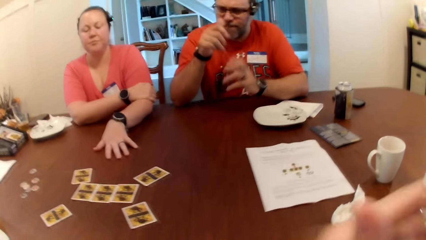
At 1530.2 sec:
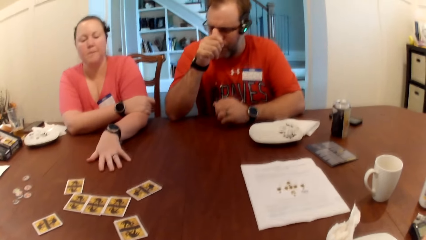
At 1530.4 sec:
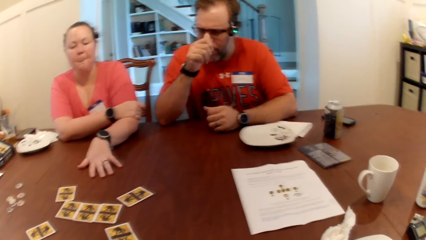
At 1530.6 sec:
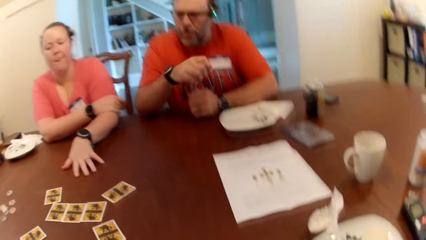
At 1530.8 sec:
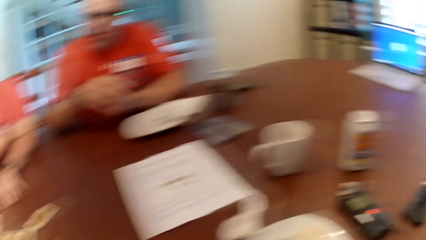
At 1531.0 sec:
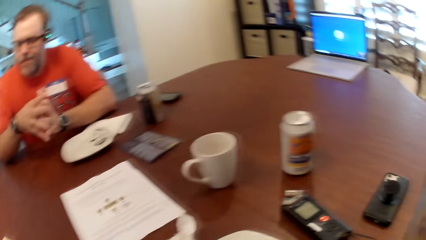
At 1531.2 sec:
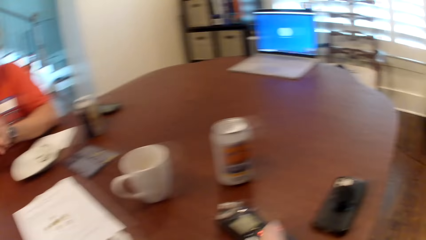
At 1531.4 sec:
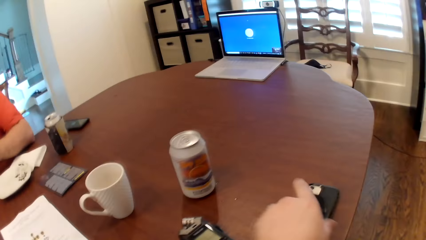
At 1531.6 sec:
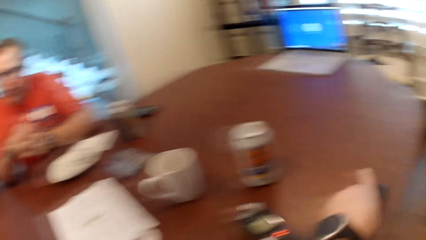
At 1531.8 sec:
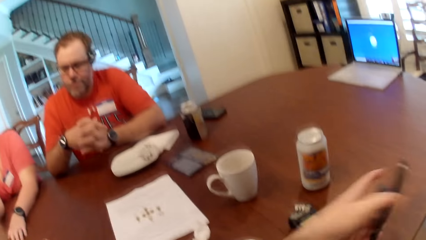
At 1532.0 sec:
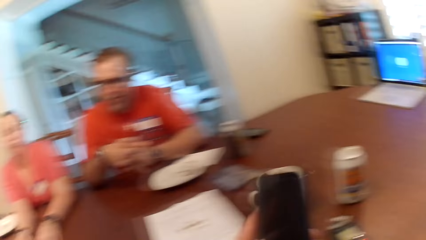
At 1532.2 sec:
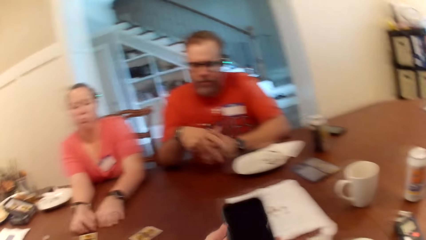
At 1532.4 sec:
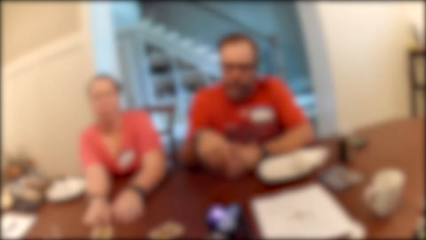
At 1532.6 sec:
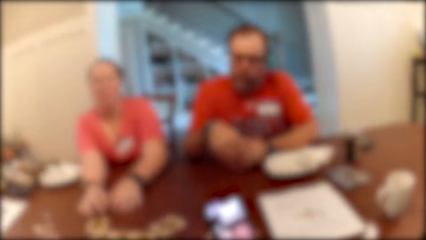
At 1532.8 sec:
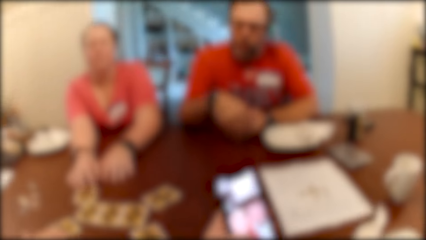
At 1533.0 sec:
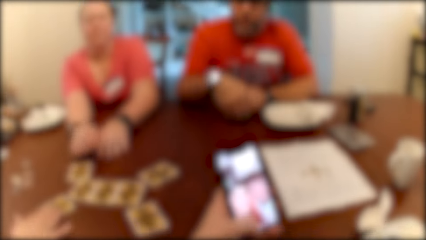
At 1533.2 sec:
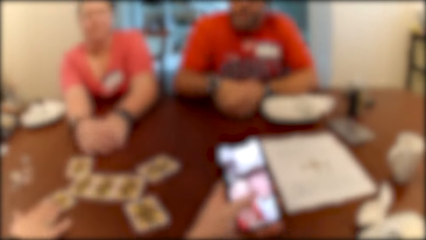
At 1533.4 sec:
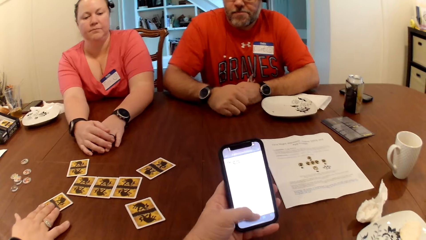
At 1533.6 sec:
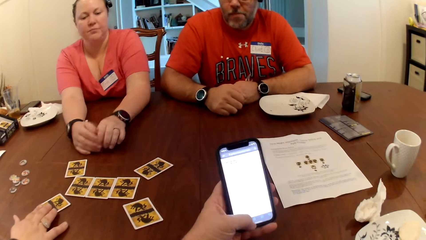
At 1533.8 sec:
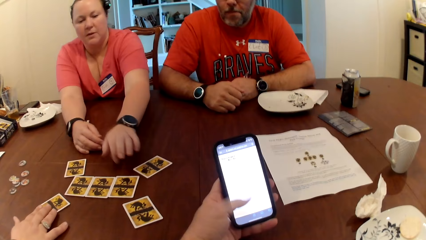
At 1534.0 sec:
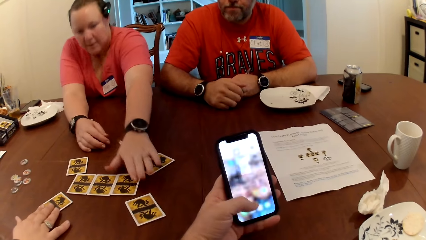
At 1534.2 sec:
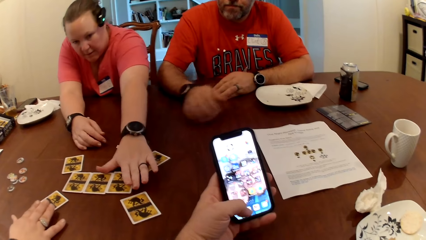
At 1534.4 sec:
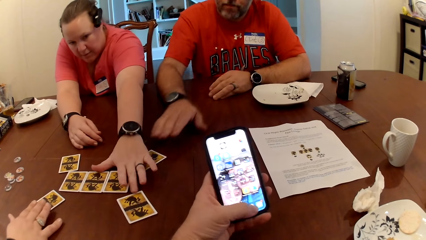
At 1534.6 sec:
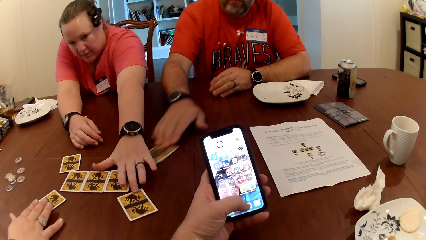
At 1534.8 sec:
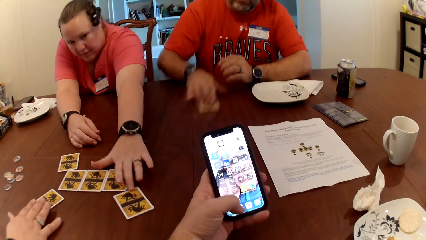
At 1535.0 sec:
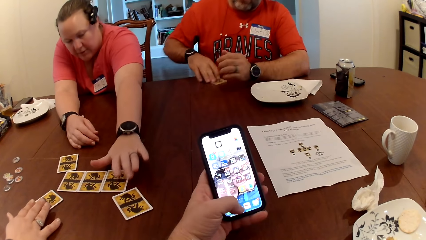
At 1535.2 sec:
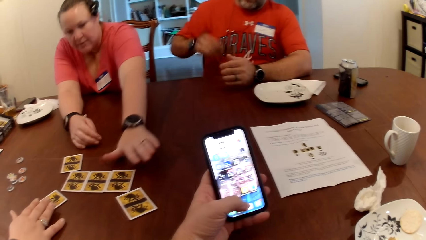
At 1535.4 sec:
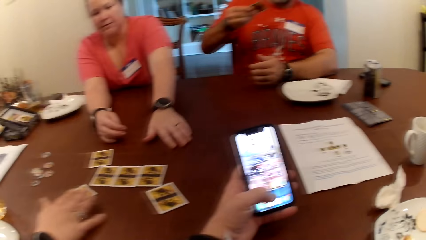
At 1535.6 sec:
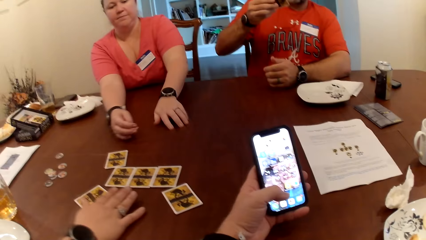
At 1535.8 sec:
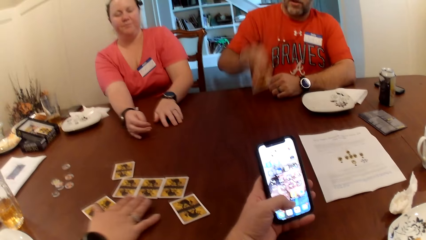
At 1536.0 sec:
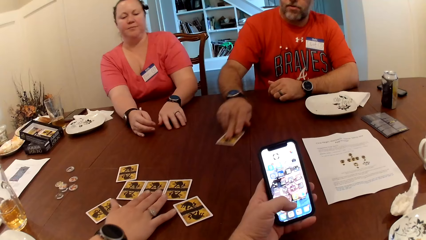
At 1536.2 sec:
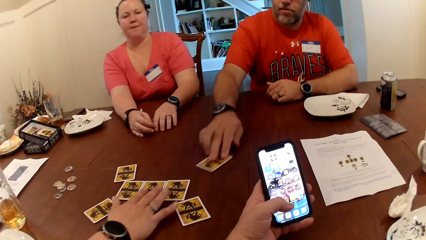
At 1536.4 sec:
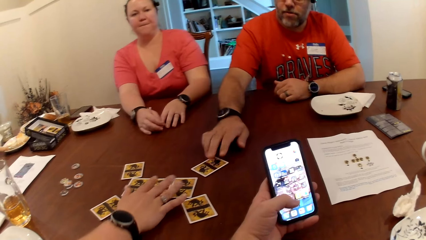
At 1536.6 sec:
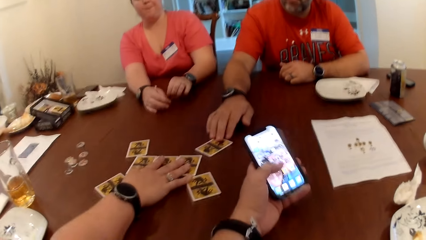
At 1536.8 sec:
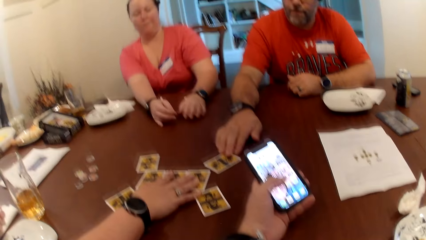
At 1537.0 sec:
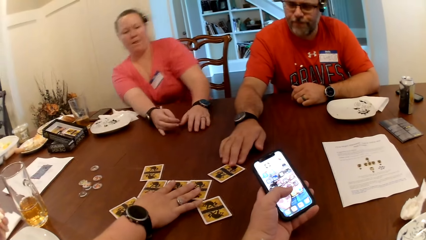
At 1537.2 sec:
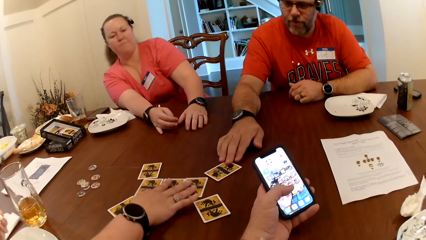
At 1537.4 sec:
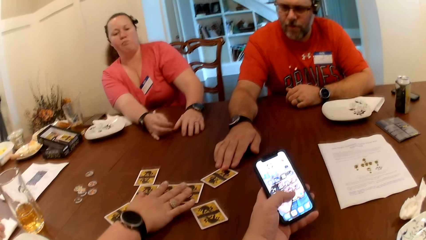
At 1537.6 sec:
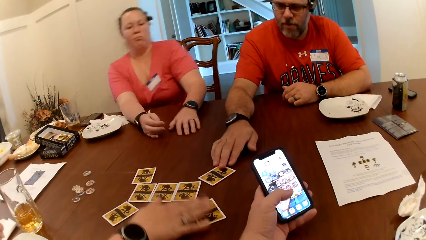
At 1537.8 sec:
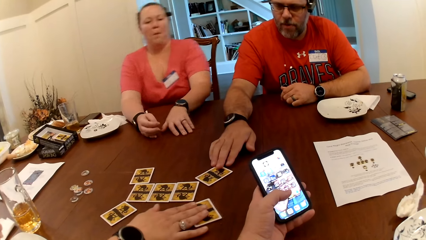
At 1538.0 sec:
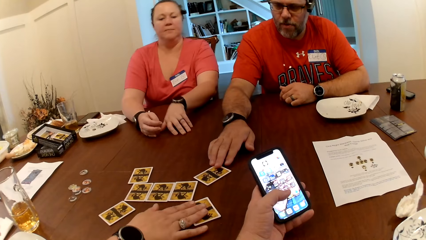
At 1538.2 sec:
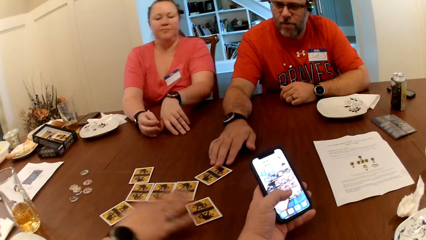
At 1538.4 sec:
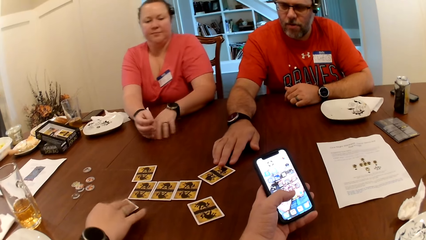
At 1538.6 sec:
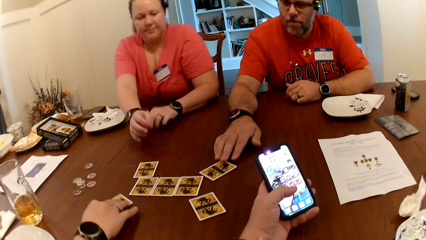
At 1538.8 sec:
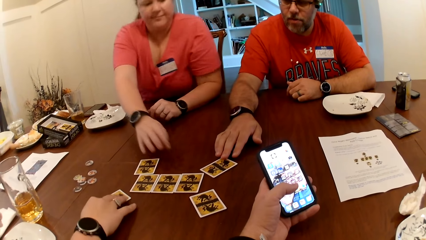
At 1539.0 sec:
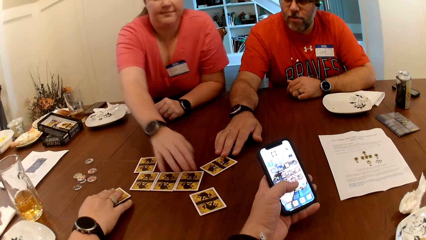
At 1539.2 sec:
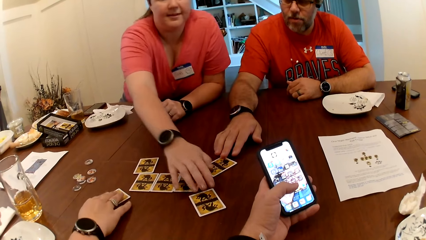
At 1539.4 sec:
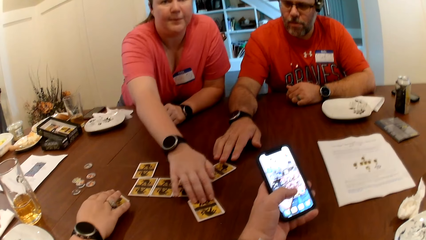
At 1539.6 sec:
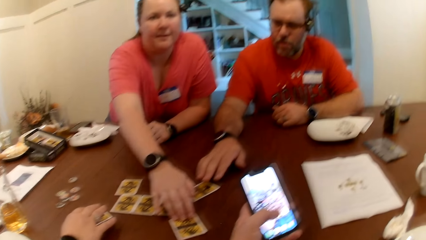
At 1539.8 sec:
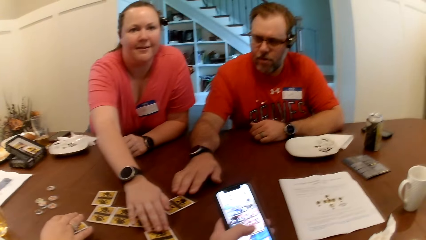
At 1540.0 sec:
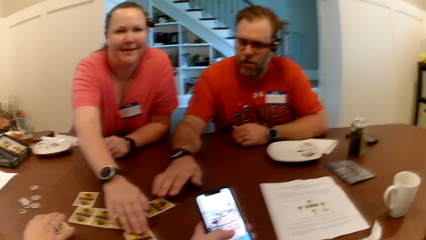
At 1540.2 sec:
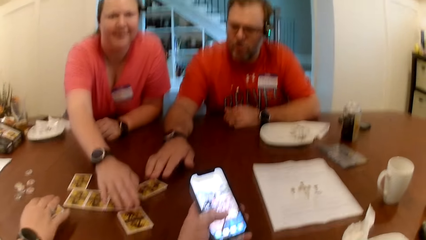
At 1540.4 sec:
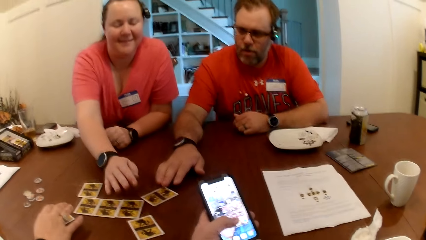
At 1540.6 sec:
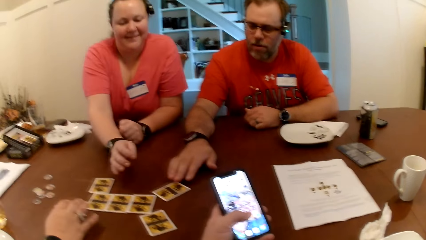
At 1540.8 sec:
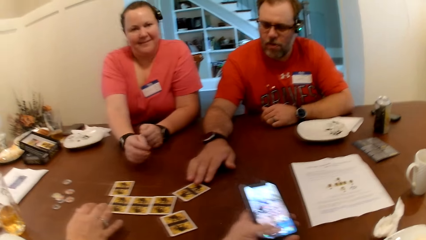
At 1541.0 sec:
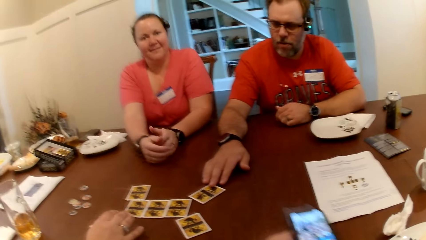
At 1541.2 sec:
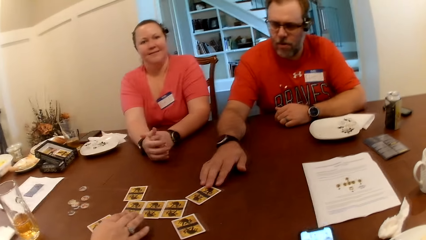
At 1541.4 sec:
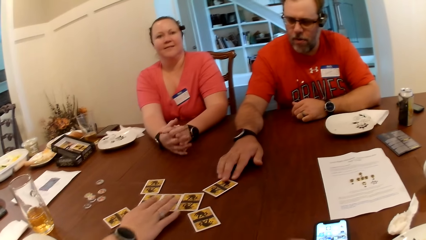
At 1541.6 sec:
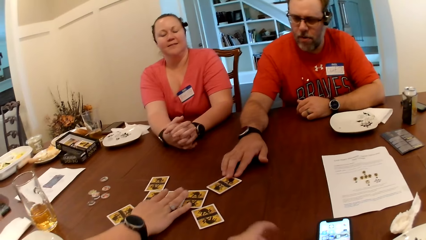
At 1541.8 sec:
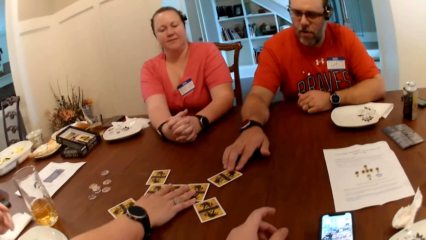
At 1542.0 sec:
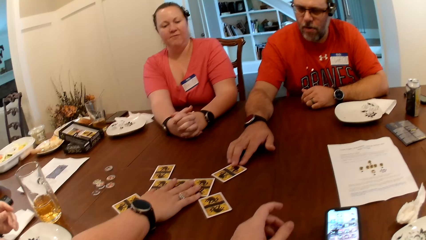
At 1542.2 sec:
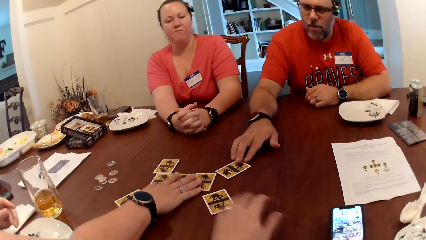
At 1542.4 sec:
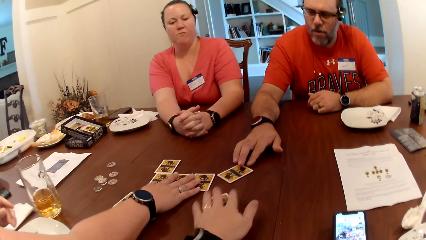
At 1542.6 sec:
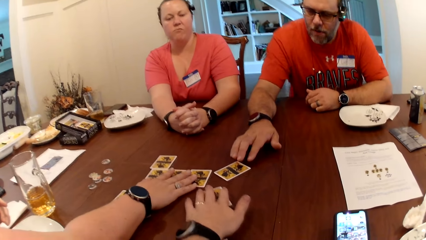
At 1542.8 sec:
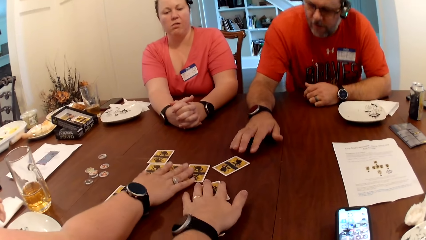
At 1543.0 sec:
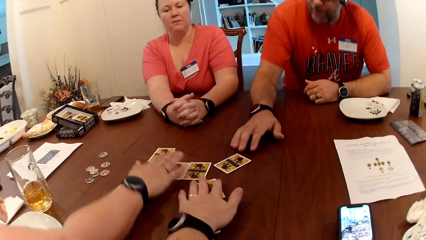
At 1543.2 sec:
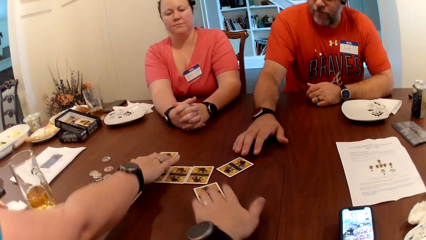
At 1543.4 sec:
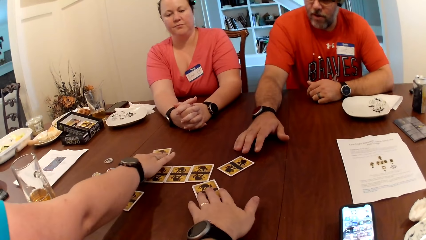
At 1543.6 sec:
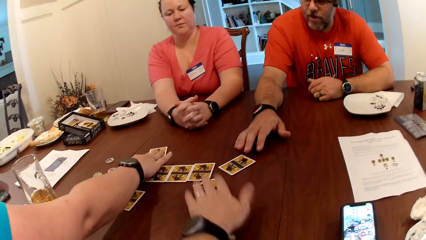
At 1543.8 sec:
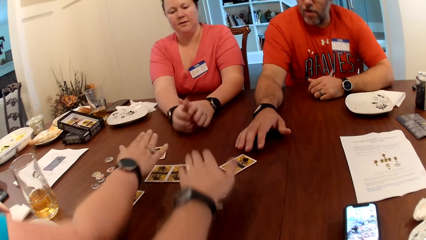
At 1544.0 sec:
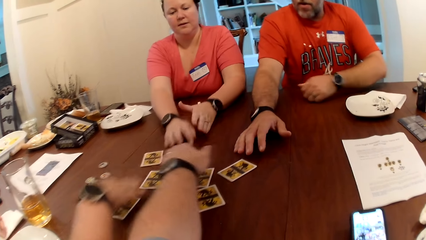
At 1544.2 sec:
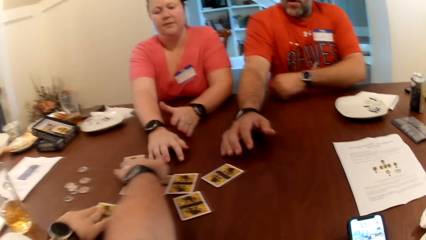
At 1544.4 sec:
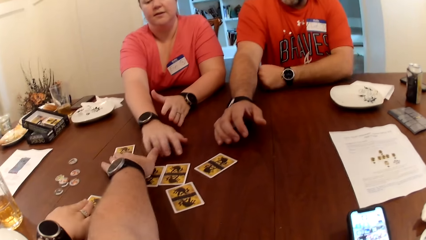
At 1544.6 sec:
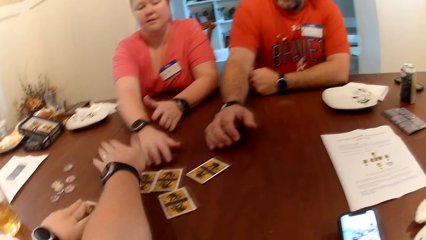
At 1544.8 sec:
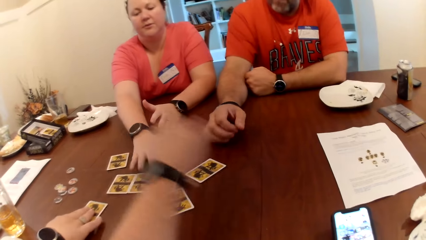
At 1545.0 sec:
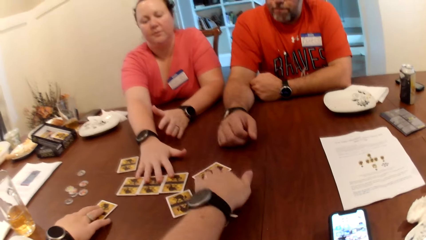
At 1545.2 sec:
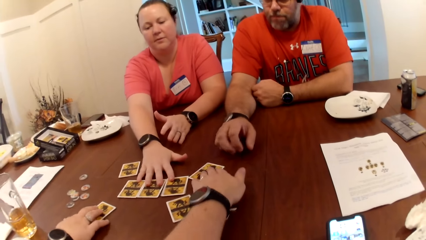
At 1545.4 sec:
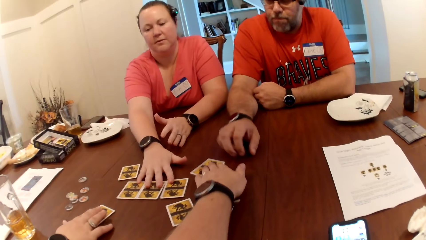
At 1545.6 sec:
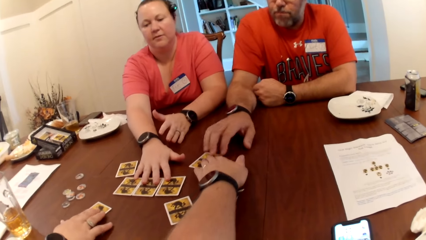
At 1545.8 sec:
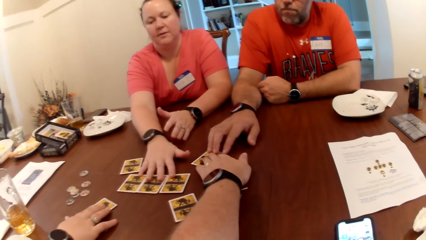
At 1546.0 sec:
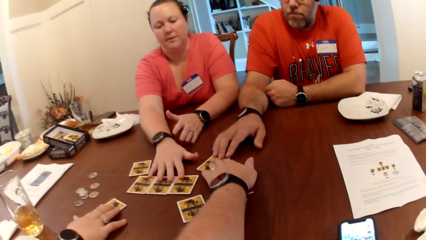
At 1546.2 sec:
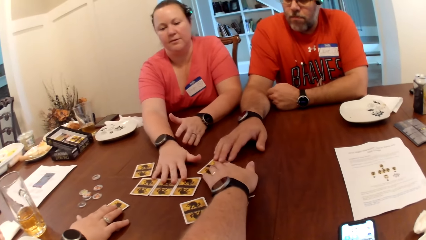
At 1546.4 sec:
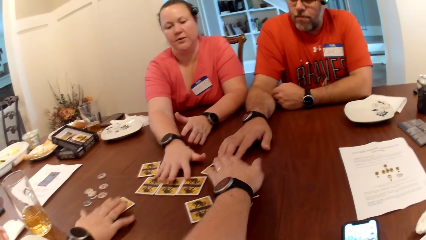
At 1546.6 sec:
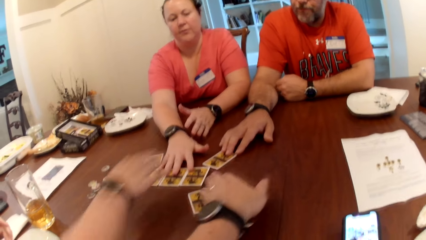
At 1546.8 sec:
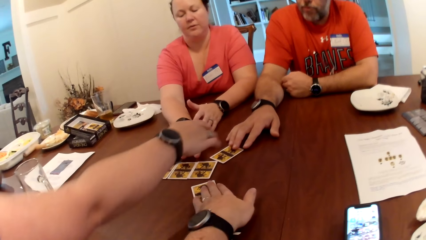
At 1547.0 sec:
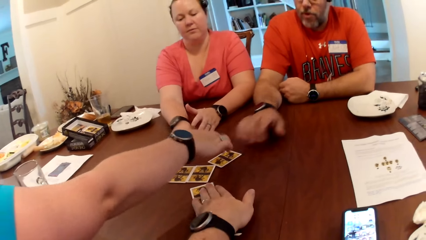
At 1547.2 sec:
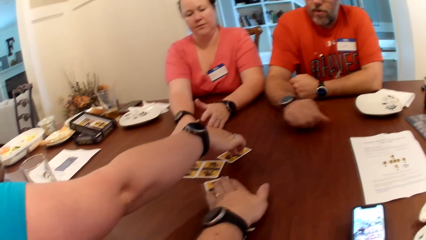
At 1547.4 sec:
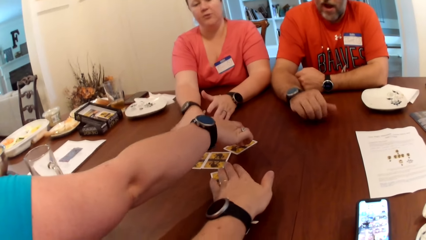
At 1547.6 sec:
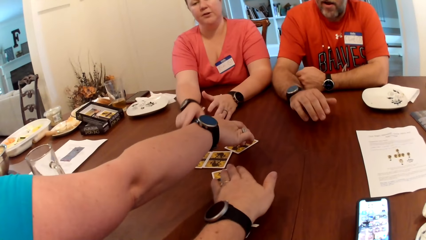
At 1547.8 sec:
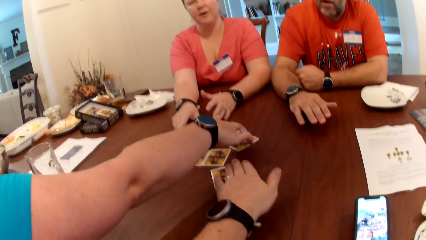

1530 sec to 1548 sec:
The man adjusts his eye glasses with his right hand. The camera wearer picks up a phone on the table with his left hand. He operates the phone with his left hand. A woman adjusts the card on the table with her left hand. The man picks up the card on the table with his right hand. Another woman adjusts the card on the table with her right hand. The man drops the card on the table with his right hand. The first woman touches the card on the table with her right hand. The camera wearer drops the phone on the table with his left hand. He adjusts the card on the table with his left hand. He touches the card on the table. The other woman adjusts the card on the table with her right hand.
